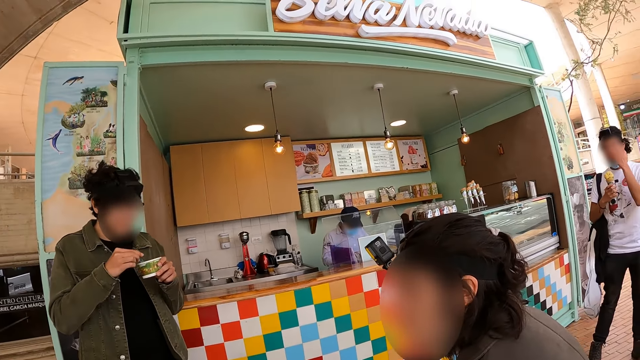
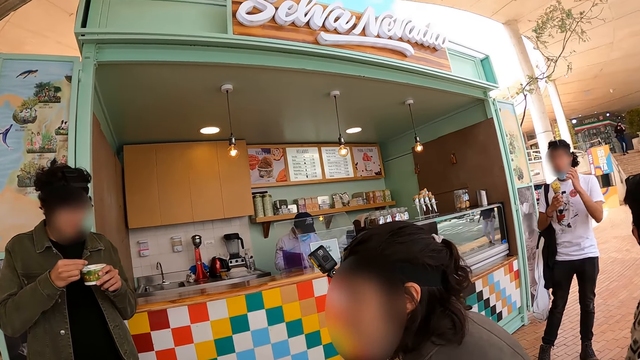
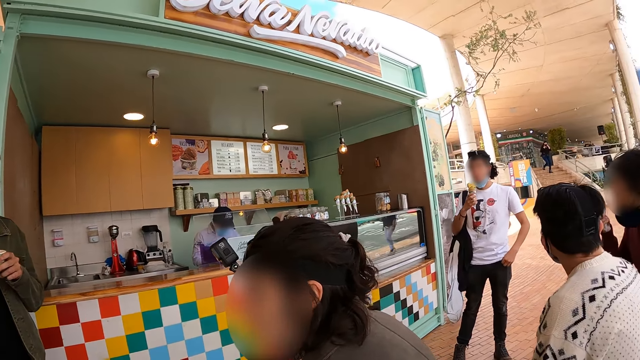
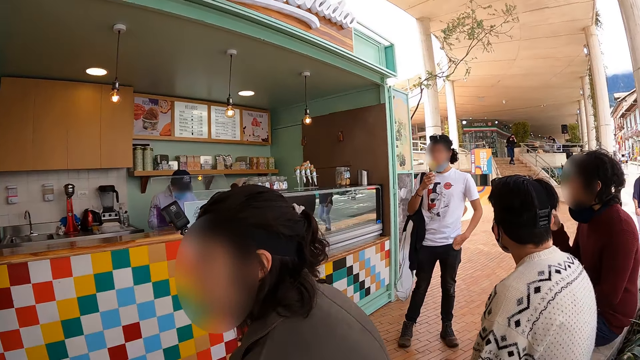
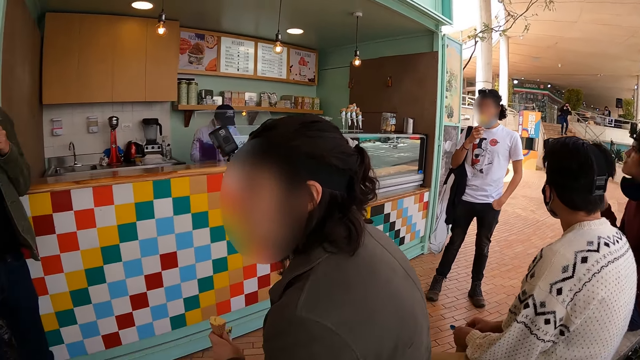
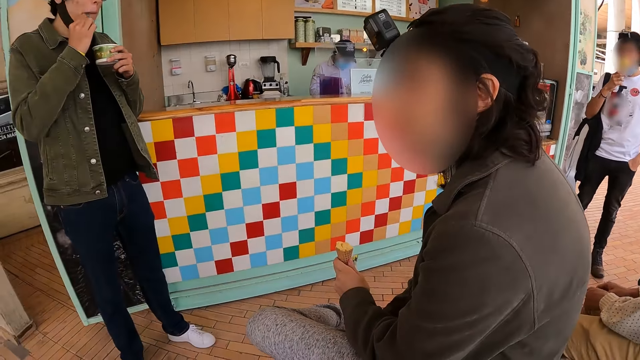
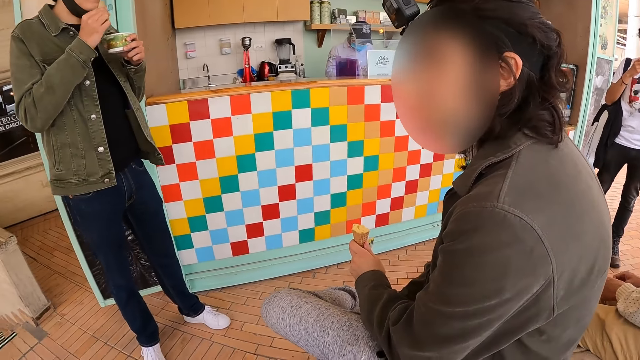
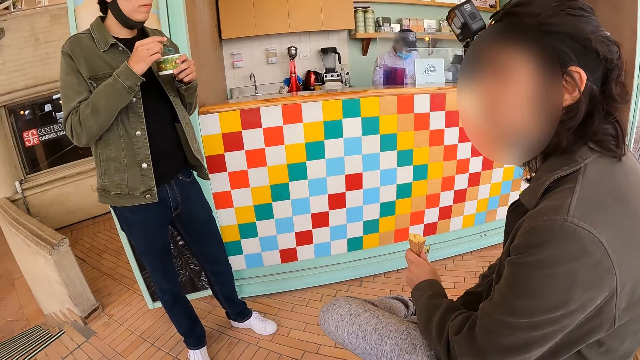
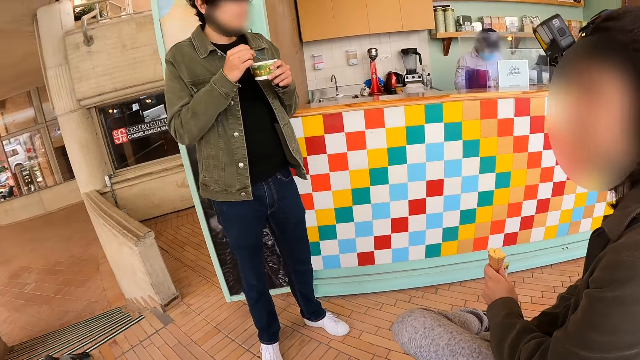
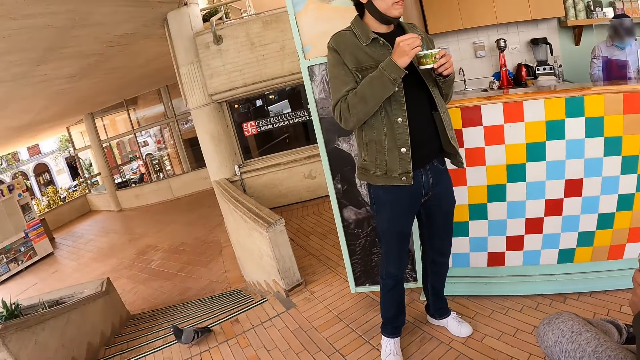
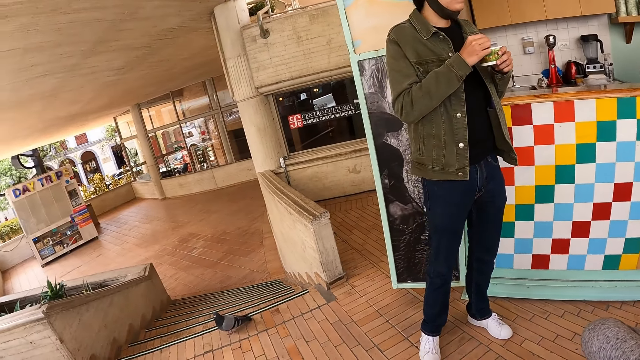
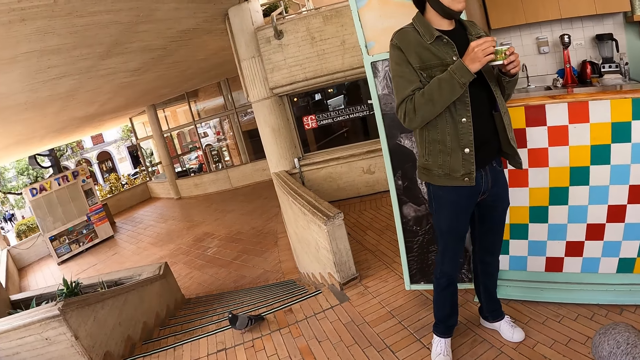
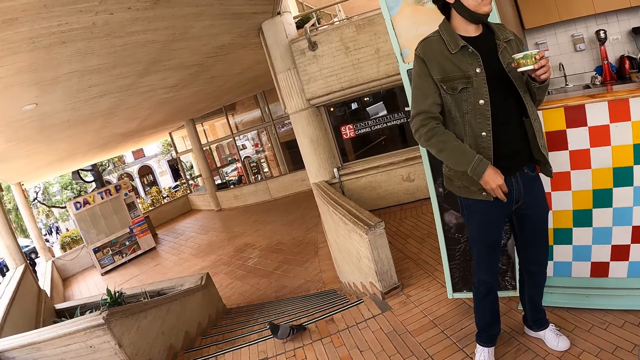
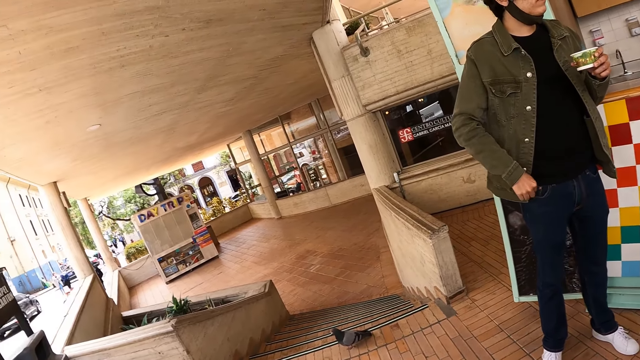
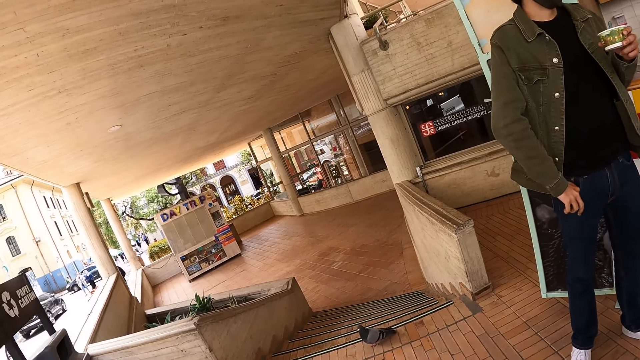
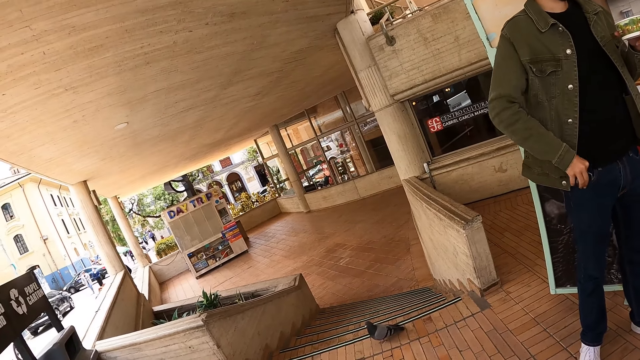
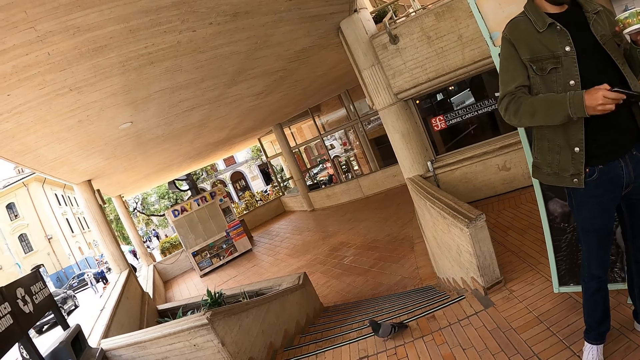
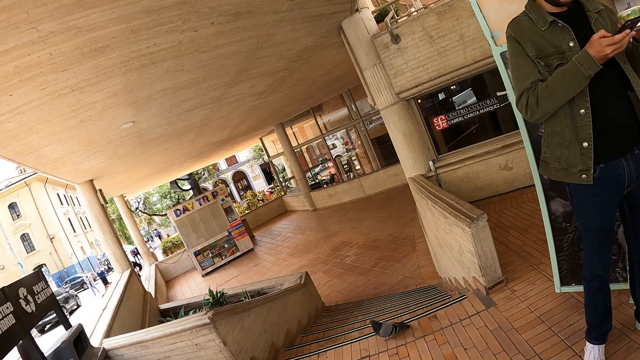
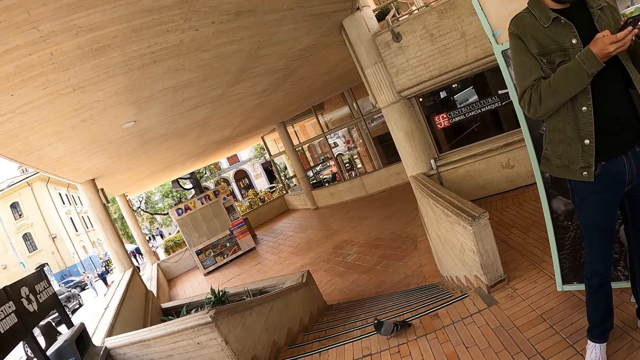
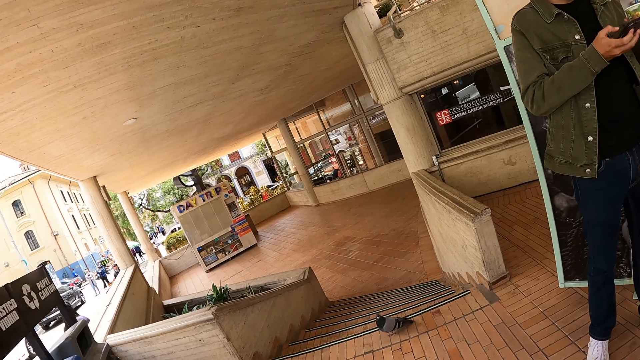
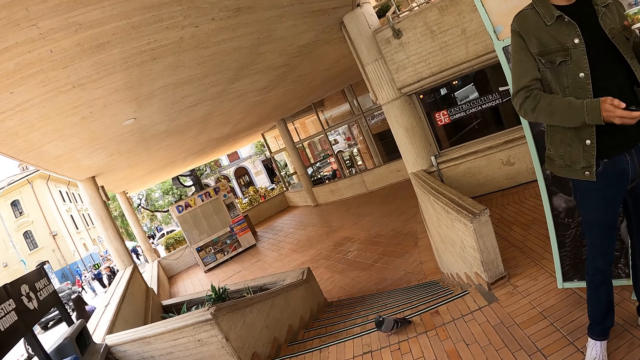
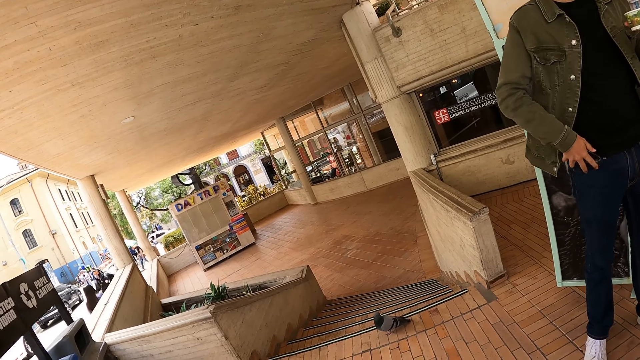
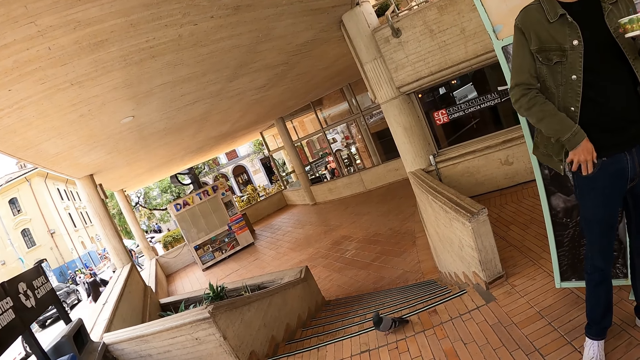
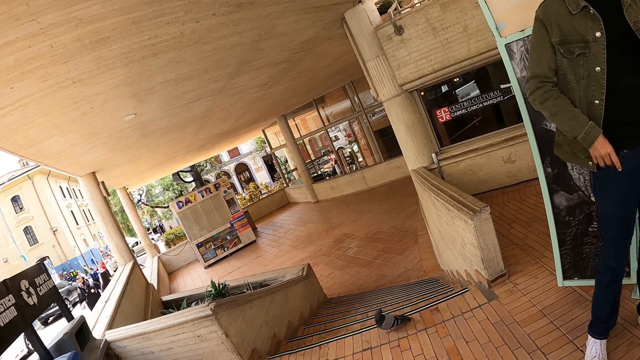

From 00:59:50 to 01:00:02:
The camera wearer interacts with a man. They look around the verandah.

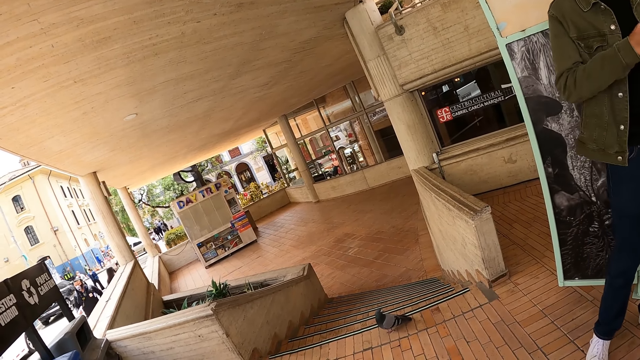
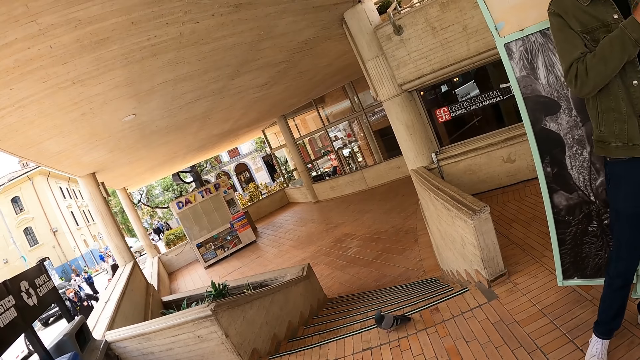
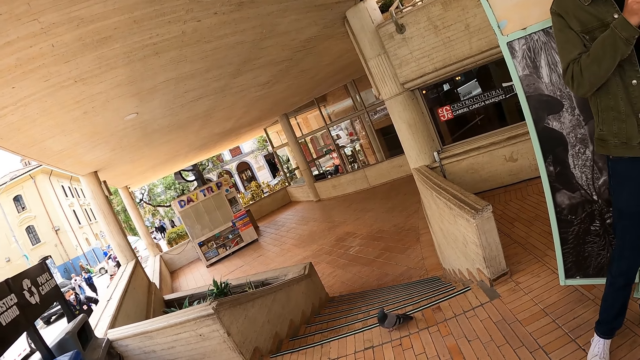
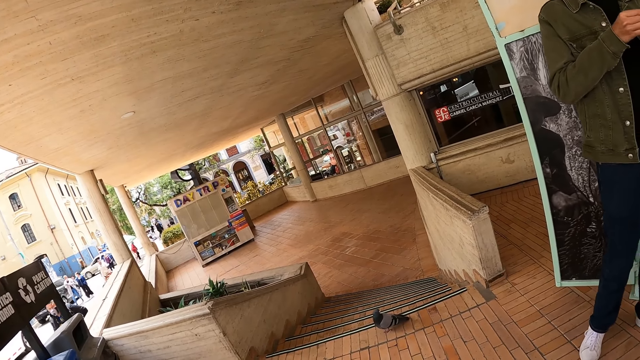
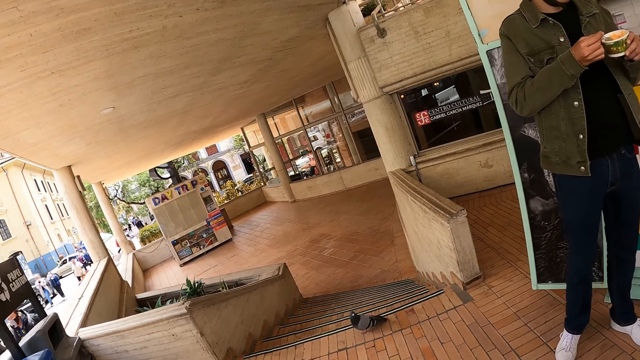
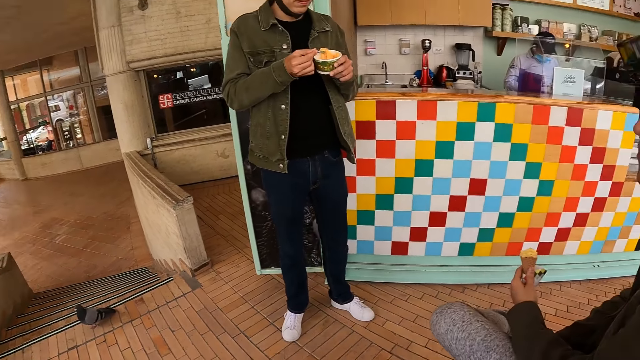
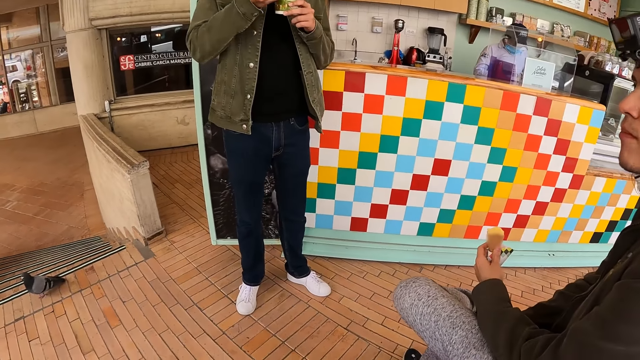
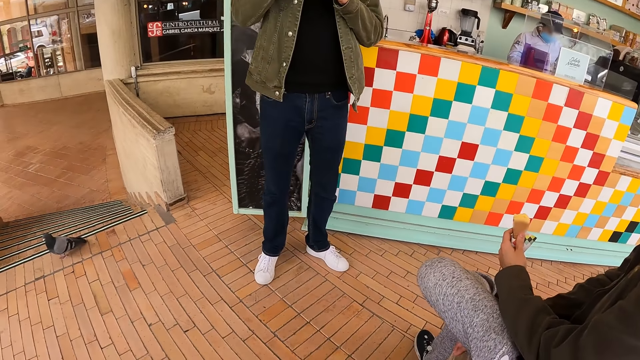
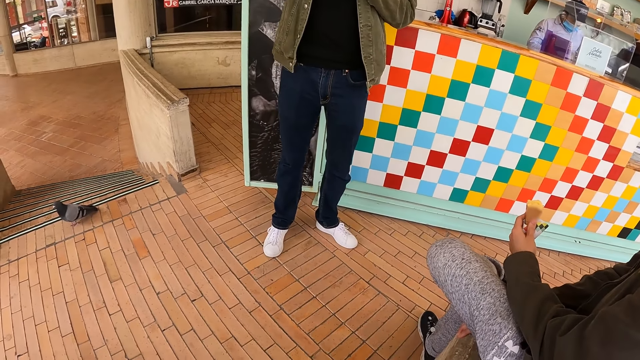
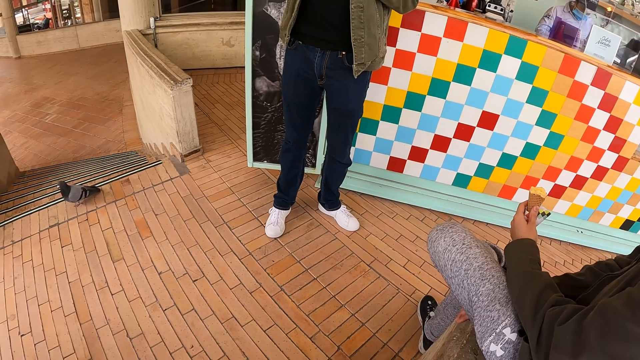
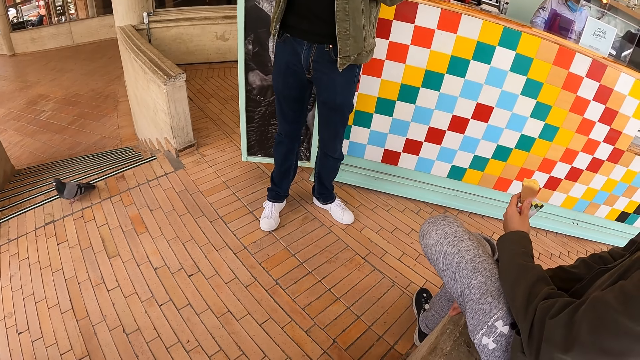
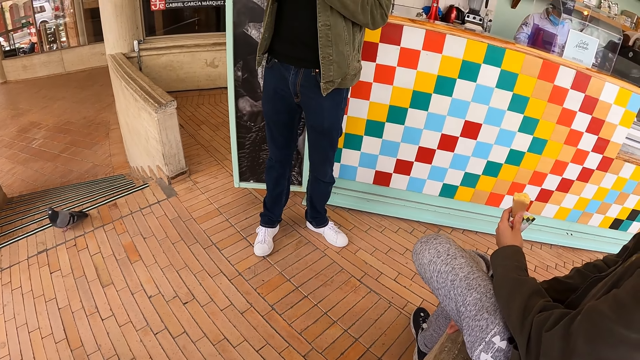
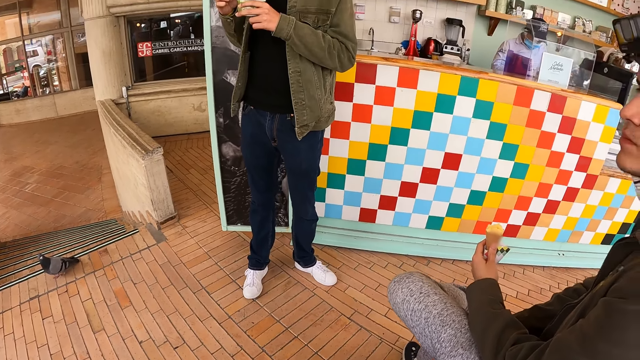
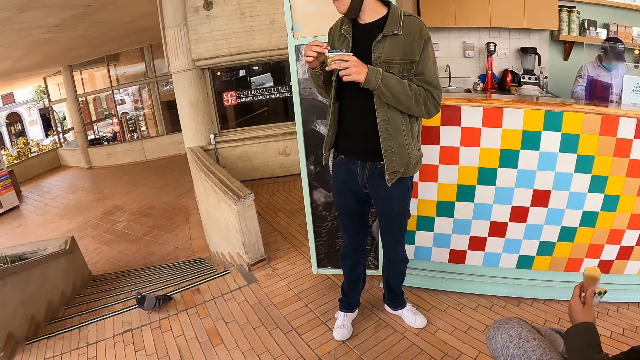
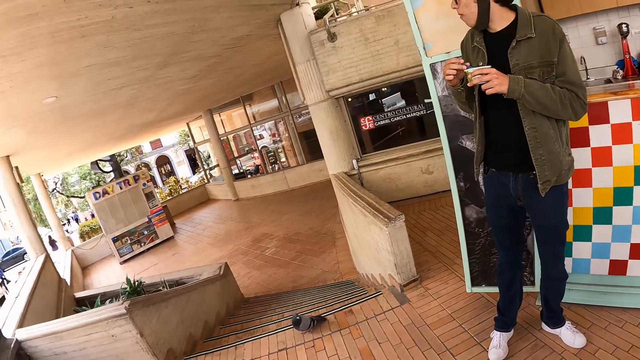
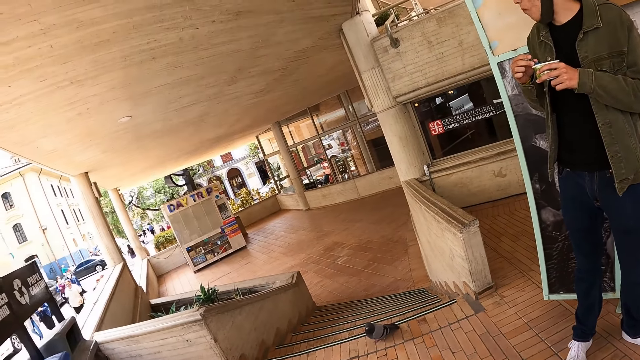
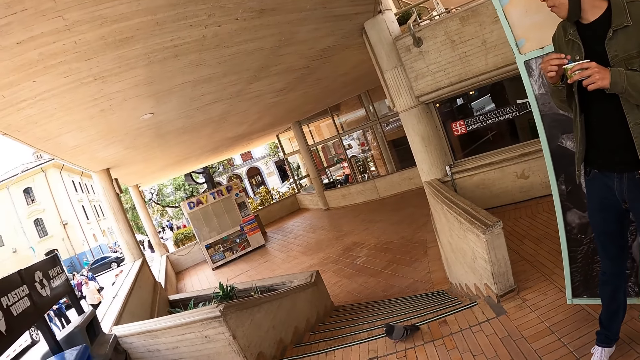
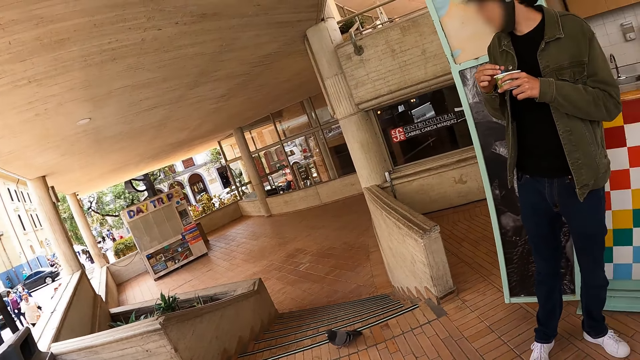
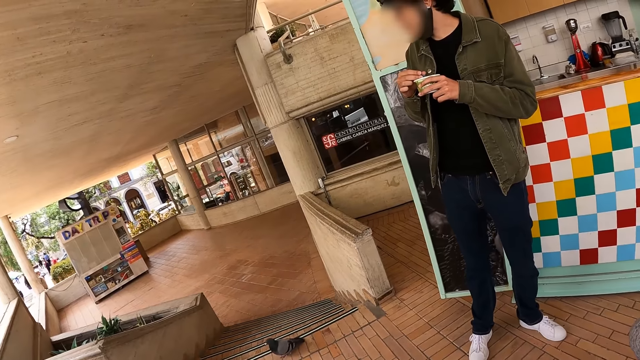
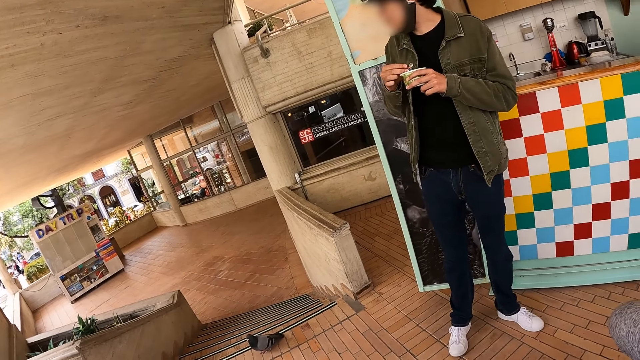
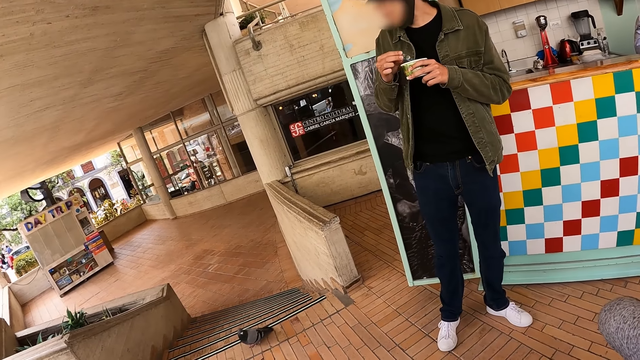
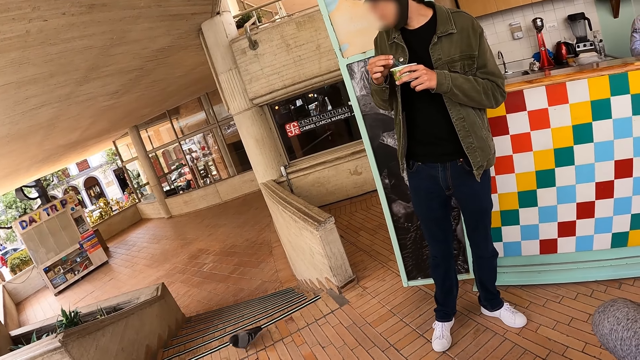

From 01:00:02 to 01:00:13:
The camera wearer stares at a man. They look around the verandah.
